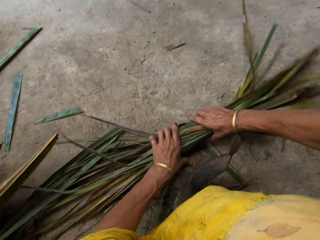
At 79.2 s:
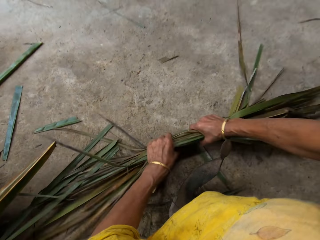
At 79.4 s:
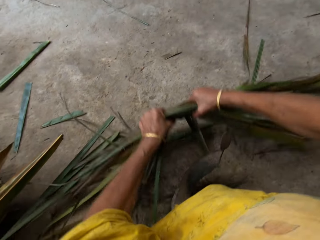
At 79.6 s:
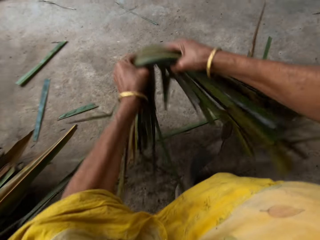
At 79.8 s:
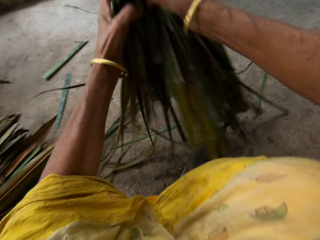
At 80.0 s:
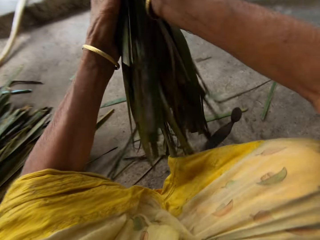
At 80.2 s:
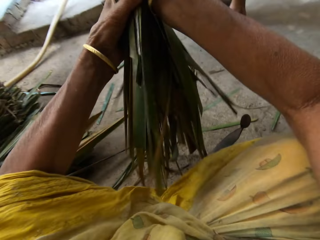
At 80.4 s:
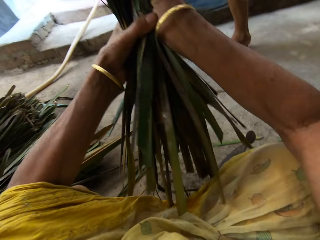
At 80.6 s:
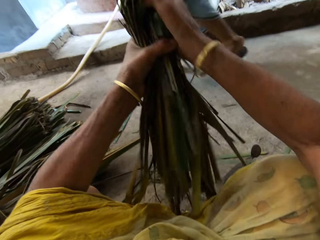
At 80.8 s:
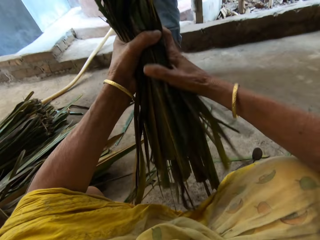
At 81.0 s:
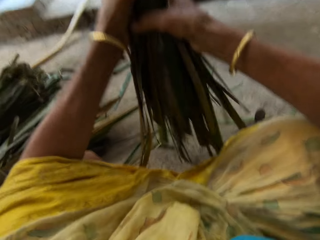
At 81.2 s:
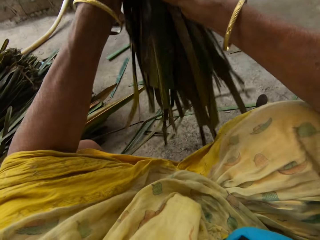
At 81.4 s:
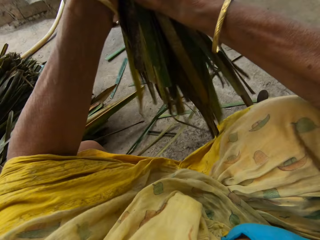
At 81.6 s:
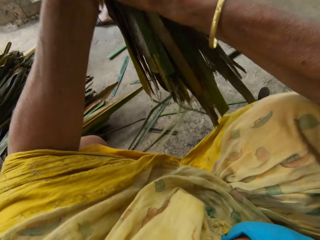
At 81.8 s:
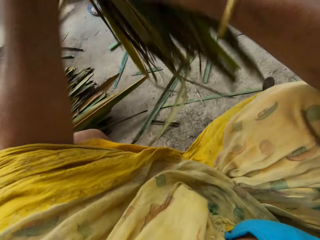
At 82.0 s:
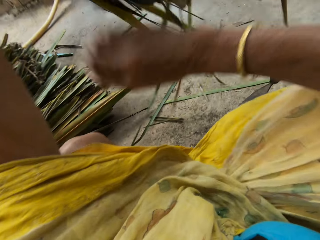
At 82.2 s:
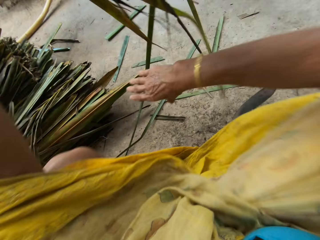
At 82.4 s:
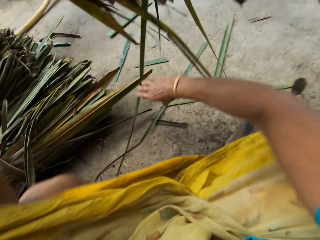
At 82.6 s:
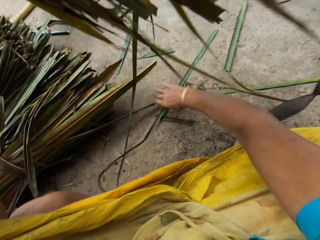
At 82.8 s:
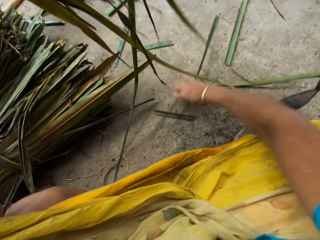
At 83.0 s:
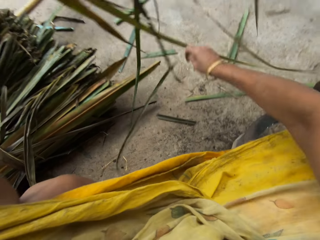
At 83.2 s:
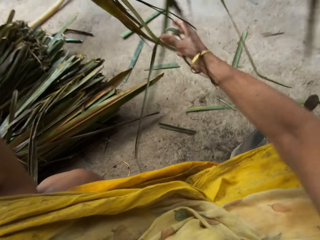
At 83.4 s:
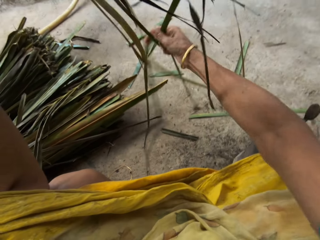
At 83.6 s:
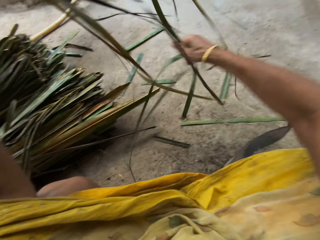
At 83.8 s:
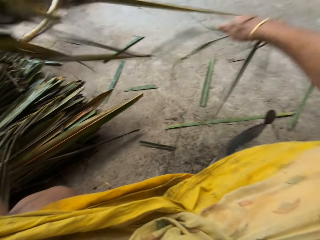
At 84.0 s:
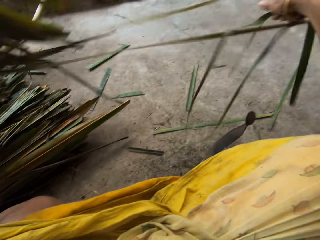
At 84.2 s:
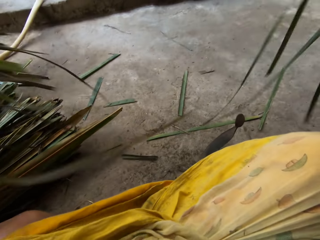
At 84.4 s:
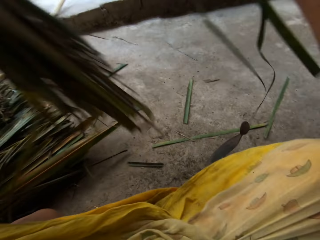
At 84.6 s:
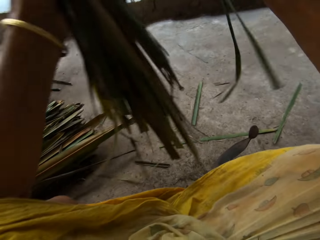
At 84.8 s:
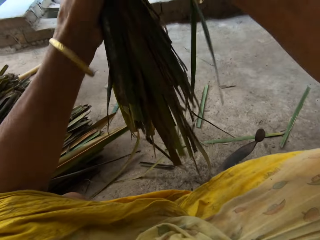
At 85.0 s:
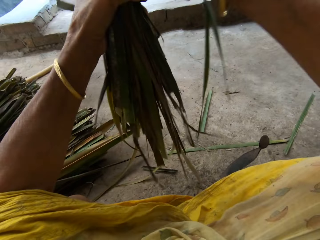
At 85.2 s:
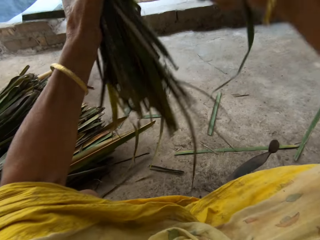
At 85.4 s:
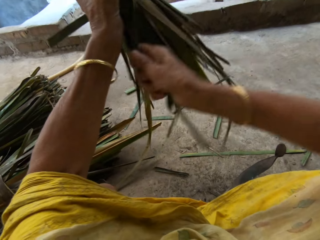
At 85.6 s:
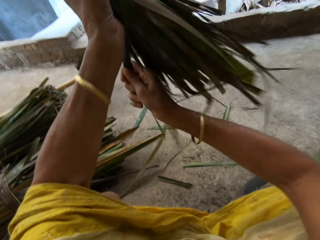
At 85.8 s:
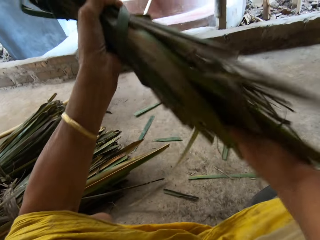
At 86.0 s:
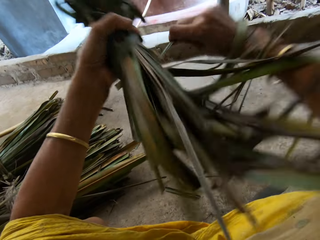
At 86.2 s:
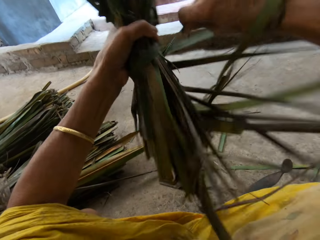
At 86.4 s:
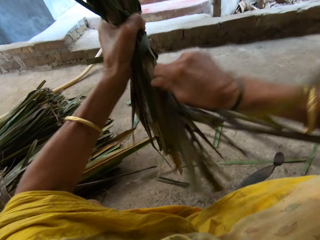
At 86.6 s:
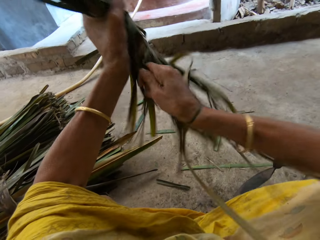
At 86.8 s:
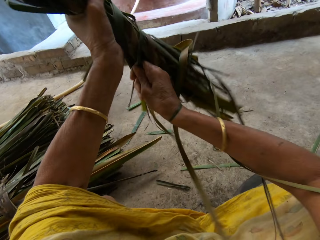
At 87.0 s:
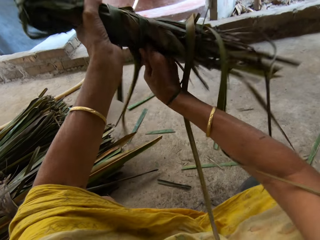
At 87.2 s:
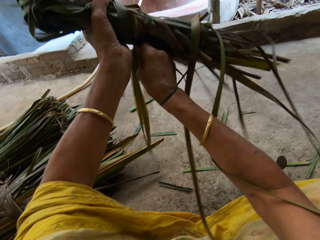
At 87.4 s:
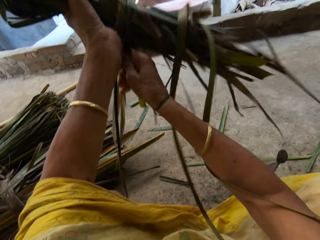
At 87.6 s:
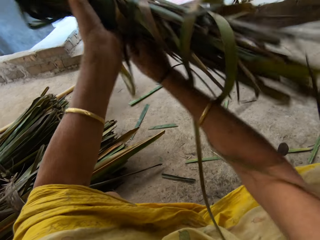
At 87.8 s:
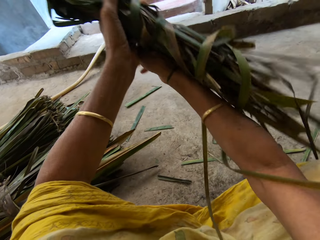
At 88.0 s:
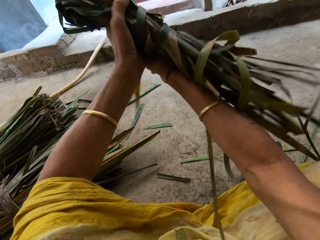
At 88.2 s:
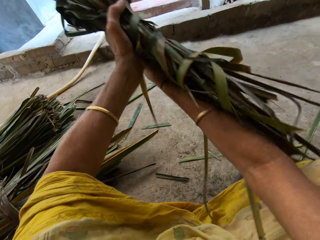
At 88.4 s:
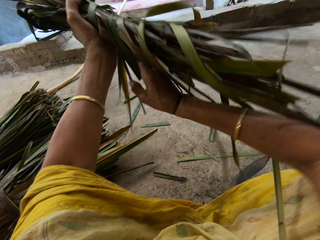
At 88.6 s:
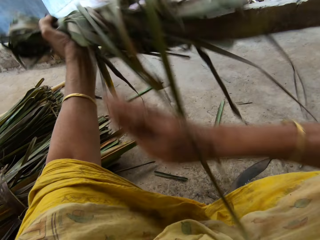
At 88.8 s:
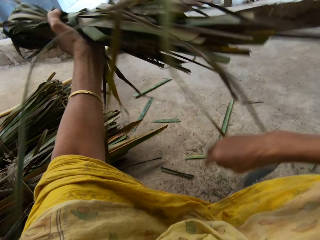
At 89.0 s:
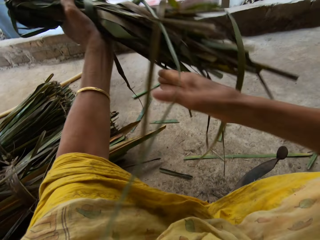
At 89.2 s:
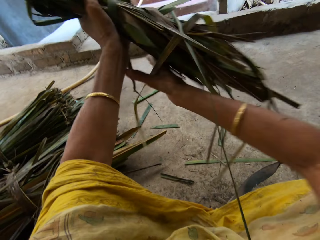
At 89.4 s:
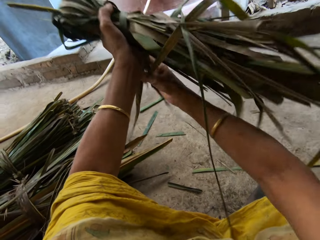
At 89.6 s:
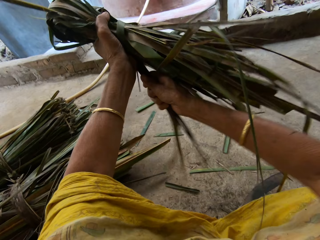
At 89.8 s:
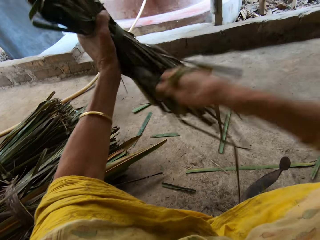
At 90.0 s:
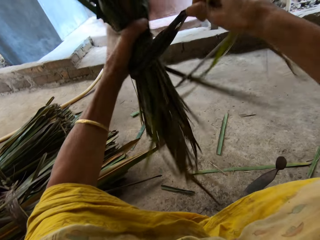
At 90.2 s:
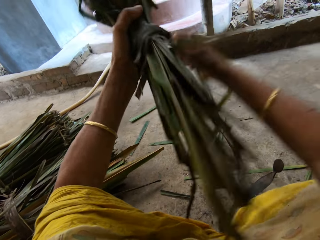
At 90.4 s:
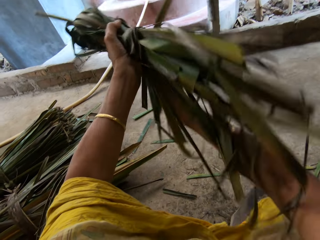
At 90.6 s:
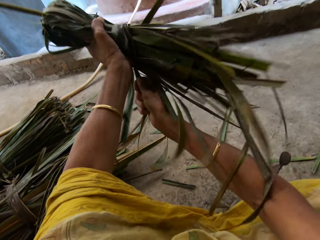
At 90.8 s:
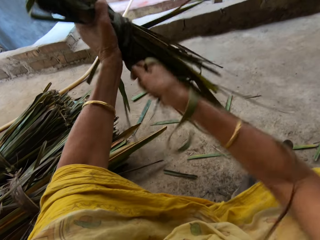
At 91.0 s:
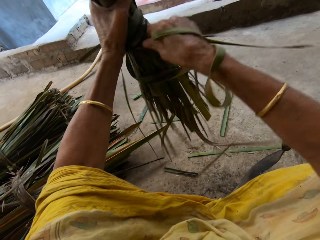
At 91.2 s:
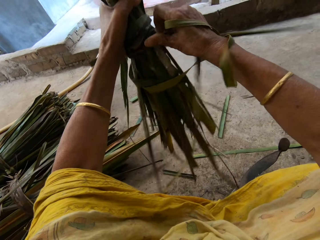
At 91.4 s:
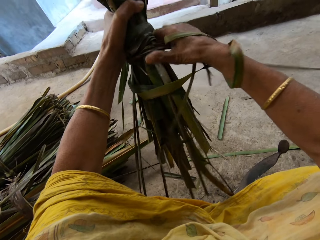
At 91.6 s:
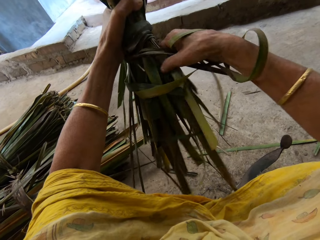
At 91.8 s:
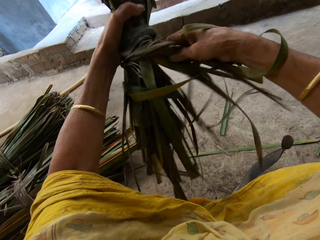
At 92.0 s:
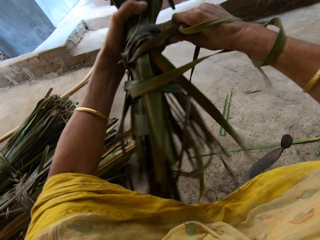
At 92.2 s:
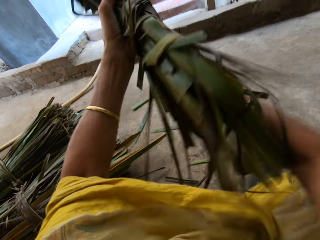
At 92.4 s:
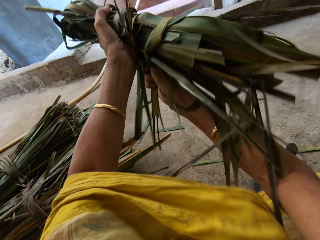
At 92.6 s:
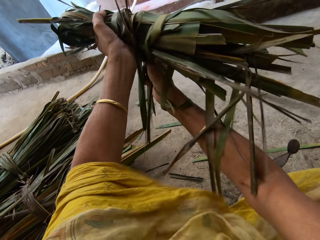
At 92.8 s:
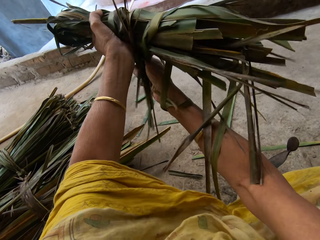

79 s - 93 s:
The camera wearer lifts the Napier grass or papyrus reeds. They fold the Napier grass with both hands. They move the right hand. They pick the remaining papyrus reeds from the floor. They pull the Napier grass and lift the Napier grass. They tie the papyrus reeds with both hands. They move the right hand. They tie the Napier grass.

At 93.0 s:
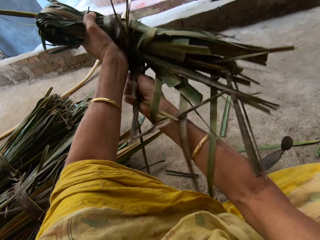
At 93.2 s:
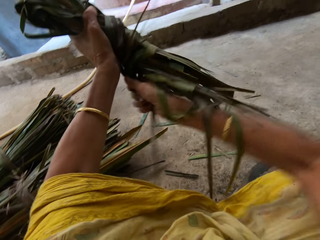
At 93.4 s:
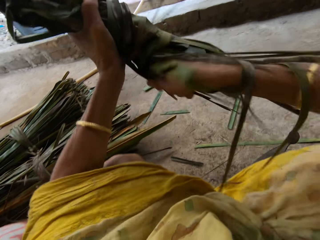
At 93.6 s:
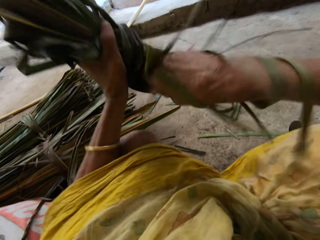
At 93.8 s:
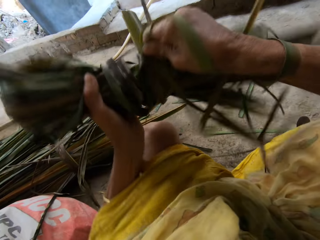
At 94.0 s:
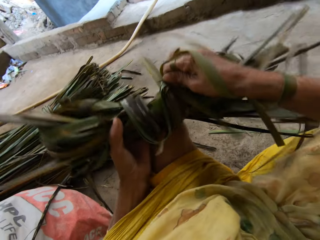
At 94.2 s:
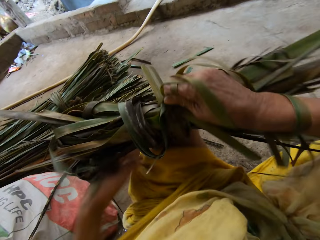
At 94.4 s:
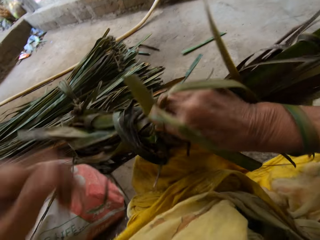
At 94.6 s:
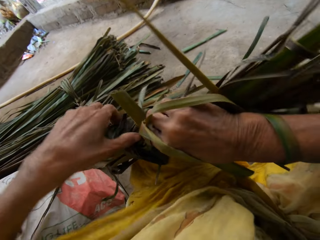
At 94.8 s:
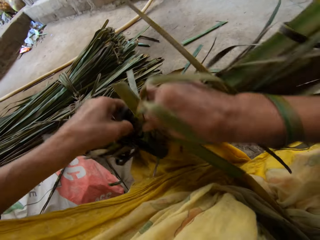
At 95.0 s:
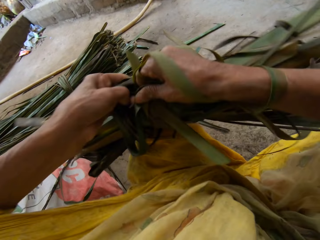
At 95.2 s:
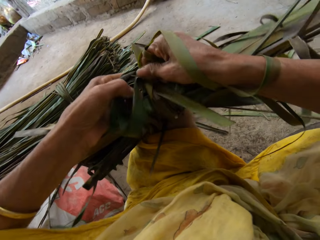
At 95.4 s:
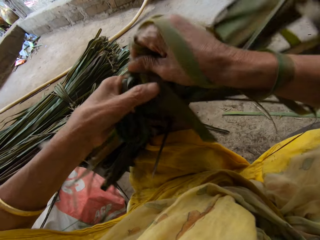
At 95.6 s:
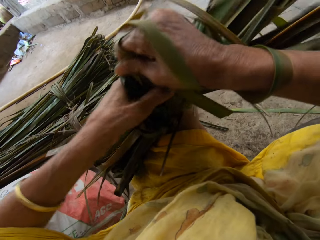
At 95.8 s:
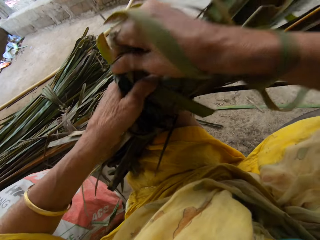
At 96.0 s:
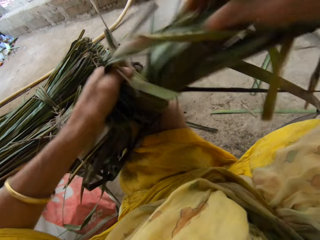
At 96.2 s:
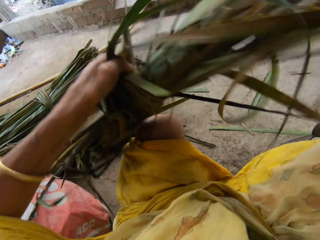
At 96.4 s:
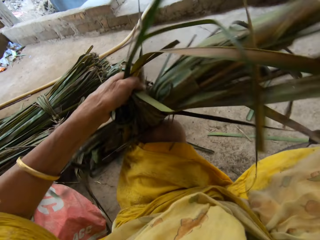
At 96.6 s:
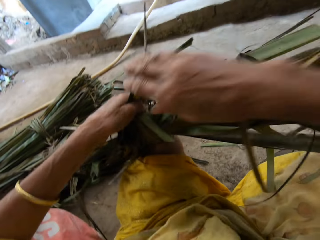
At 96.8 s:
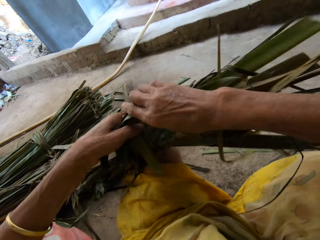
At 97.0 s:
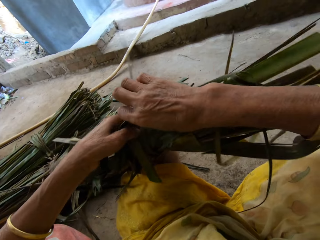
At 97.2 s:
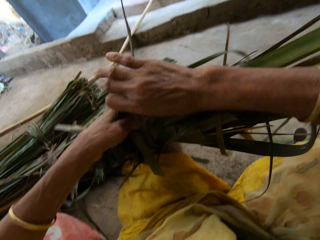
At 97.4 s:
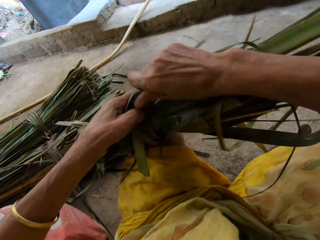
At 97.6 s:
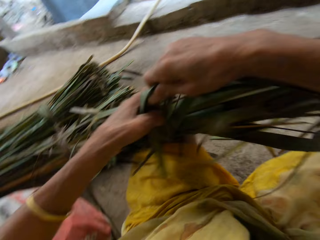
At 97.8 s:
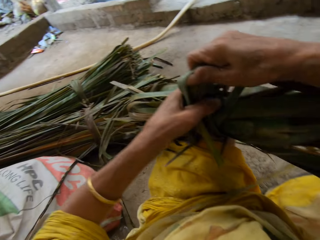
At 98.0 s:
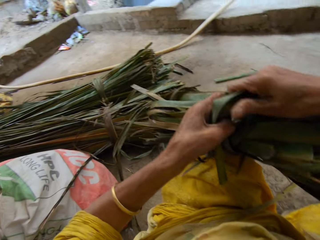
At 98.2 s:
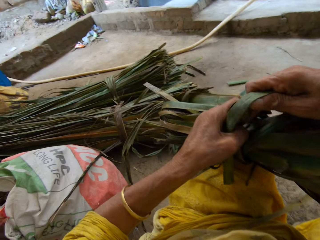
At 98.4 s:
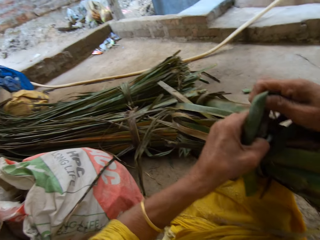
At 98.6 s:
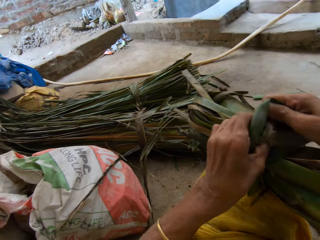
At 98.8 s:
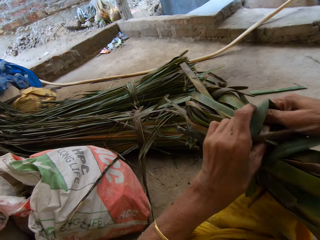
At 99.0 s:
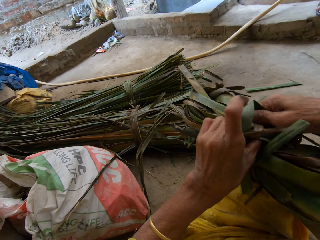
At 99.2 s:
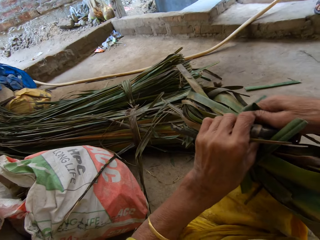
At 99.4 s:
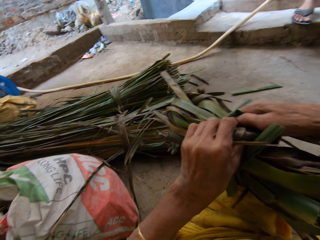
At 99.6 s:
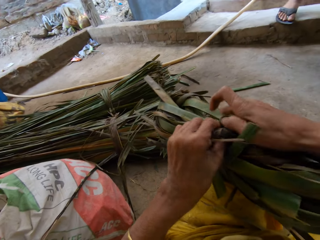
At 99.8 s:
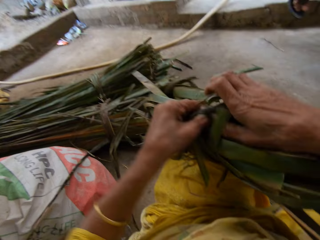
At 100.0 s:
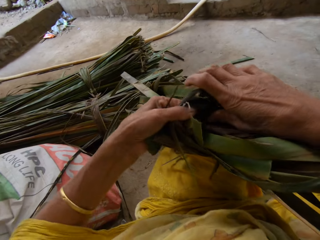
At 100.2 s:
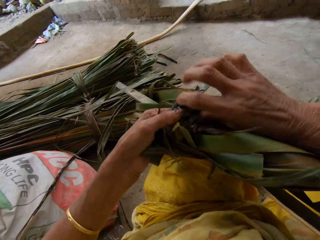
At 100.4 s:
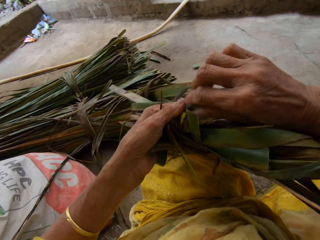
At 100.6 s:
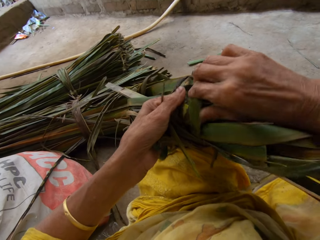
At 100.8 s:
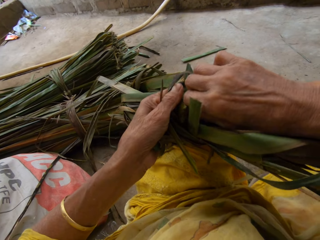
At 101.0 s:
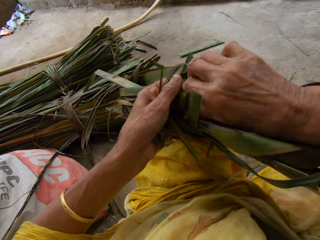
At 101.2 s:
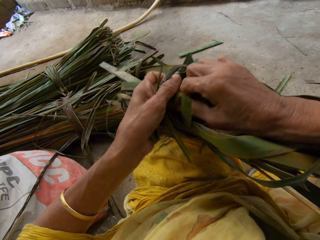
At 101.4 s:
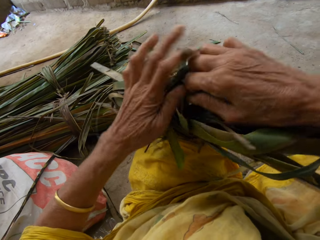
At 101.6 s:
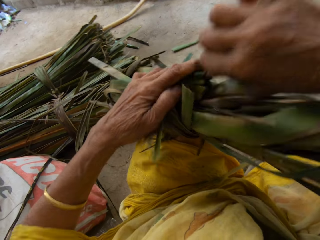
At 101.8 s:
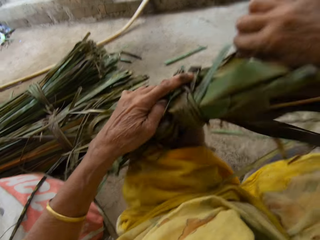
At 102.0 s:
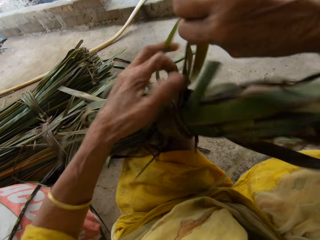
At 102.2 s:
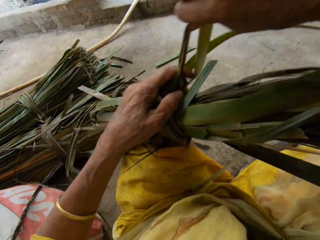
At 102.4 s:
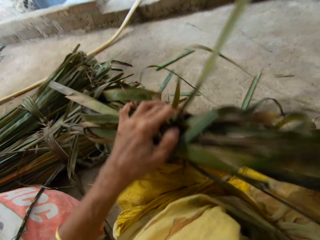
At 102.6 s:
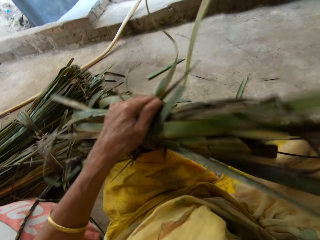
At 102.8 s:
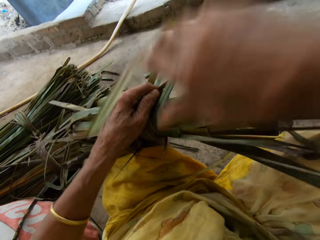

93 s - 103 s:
The camera wearer places the Napier grass on the knees and ties the Napier grass.
